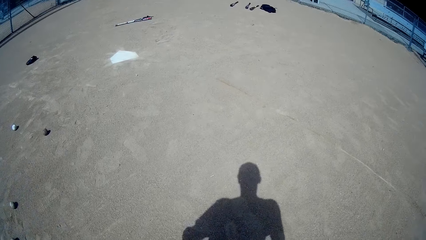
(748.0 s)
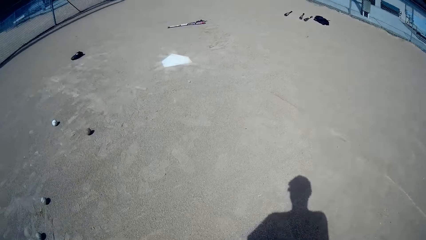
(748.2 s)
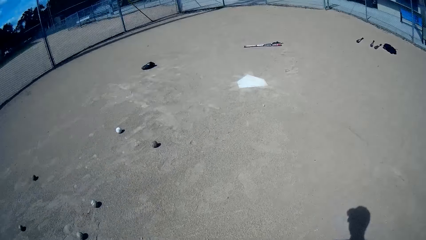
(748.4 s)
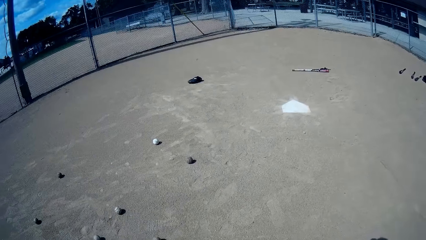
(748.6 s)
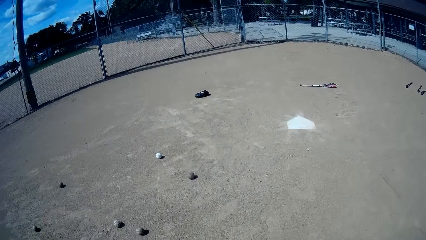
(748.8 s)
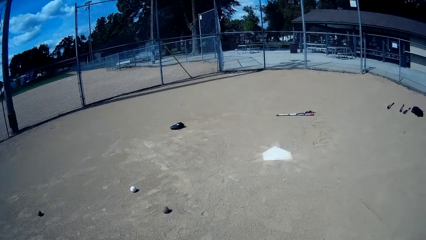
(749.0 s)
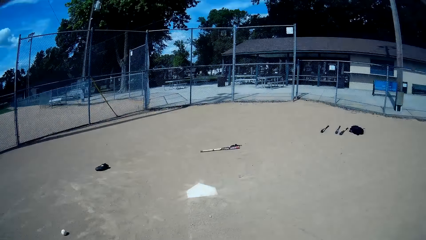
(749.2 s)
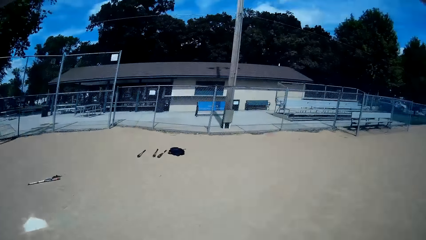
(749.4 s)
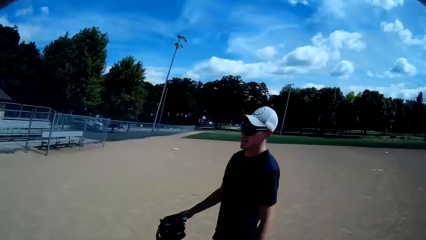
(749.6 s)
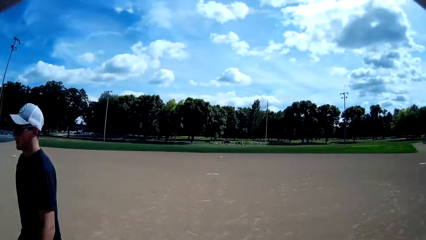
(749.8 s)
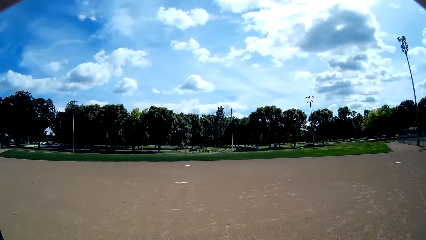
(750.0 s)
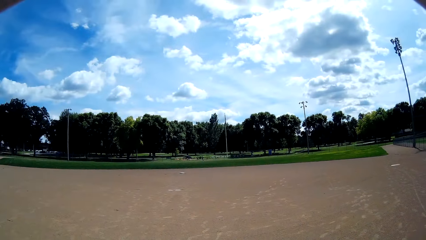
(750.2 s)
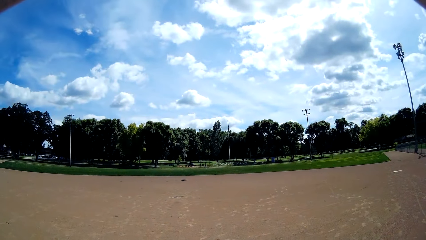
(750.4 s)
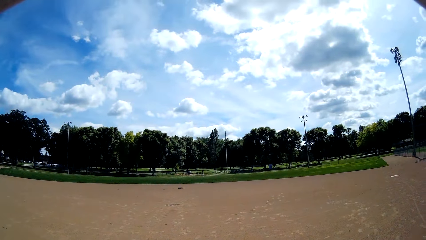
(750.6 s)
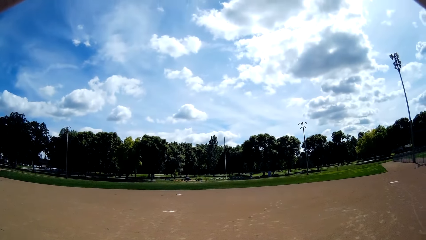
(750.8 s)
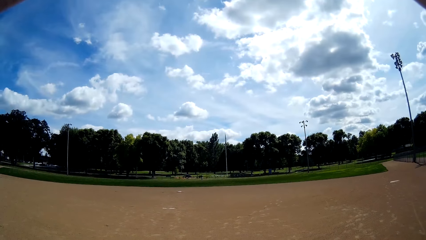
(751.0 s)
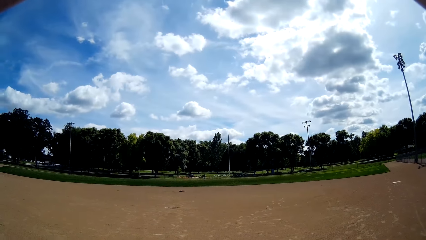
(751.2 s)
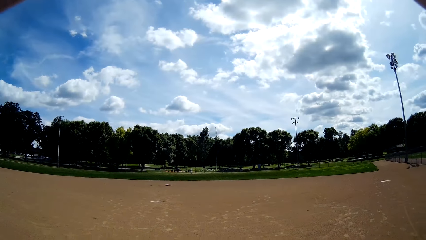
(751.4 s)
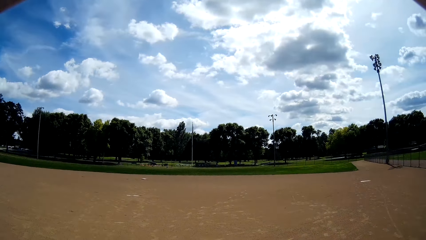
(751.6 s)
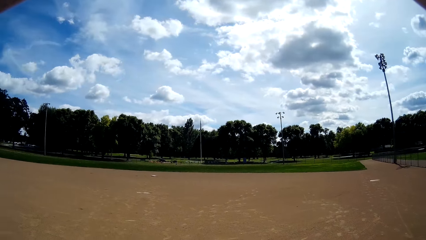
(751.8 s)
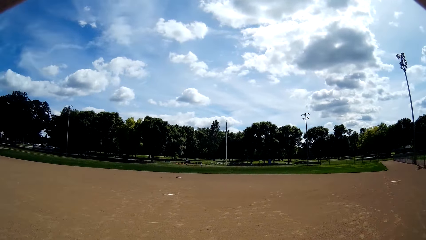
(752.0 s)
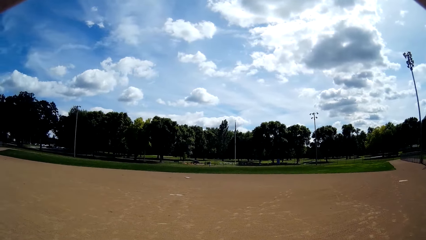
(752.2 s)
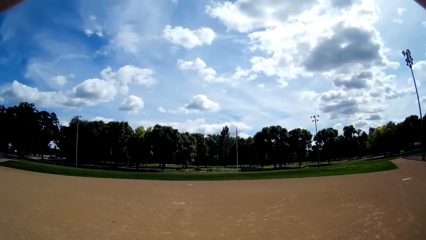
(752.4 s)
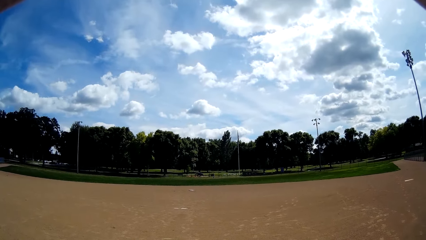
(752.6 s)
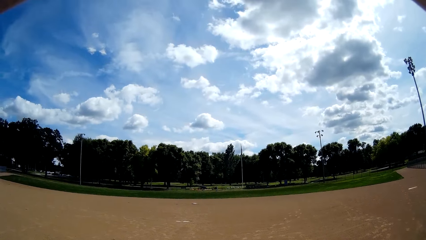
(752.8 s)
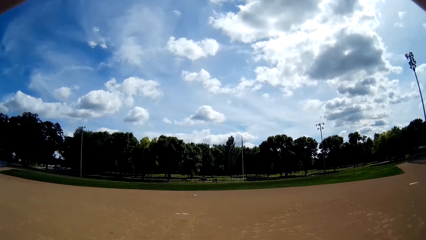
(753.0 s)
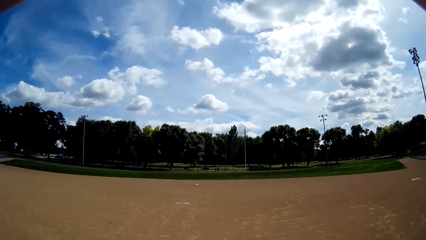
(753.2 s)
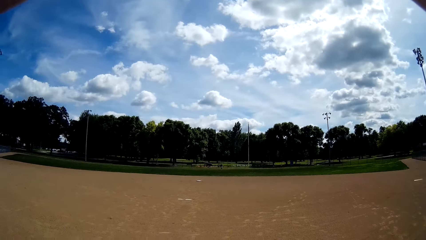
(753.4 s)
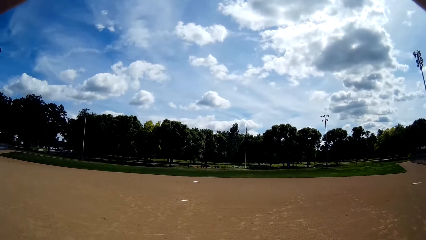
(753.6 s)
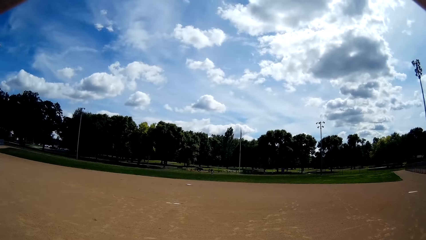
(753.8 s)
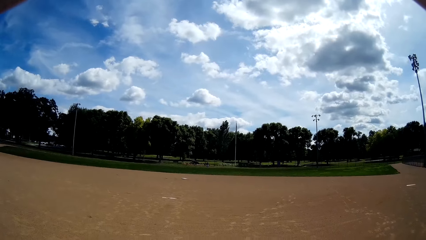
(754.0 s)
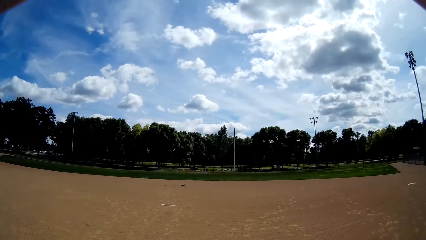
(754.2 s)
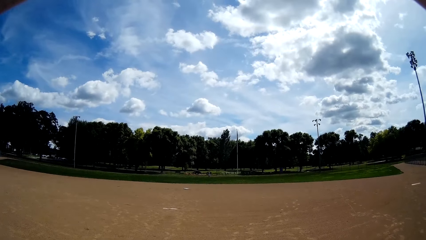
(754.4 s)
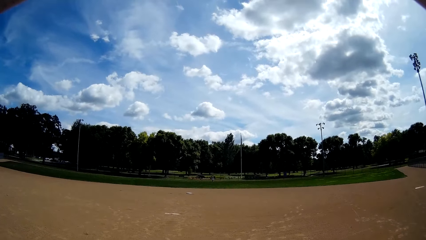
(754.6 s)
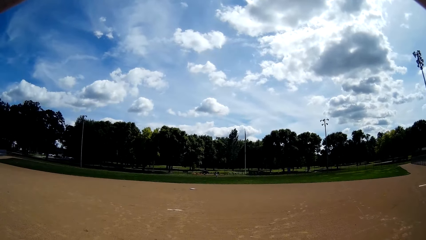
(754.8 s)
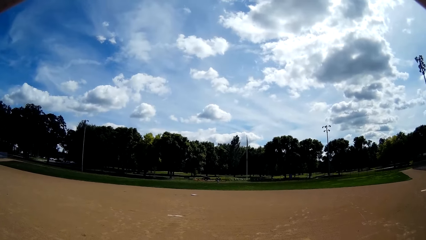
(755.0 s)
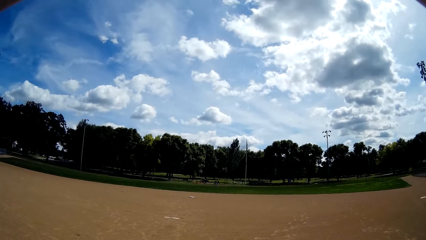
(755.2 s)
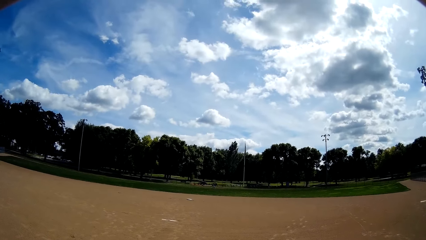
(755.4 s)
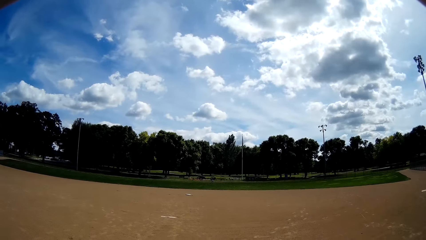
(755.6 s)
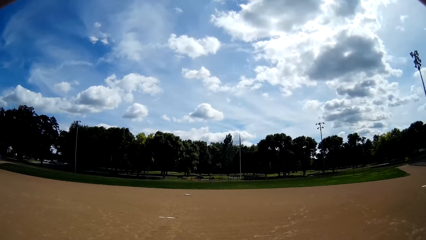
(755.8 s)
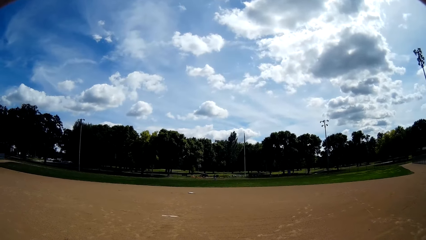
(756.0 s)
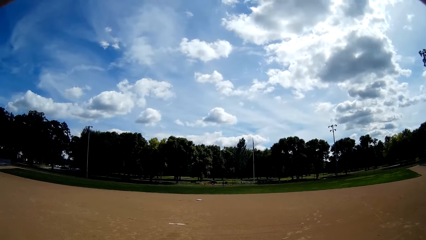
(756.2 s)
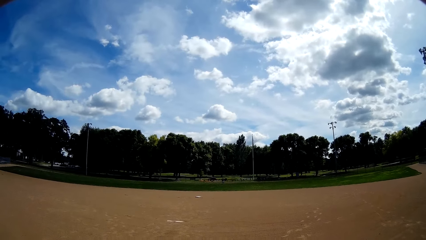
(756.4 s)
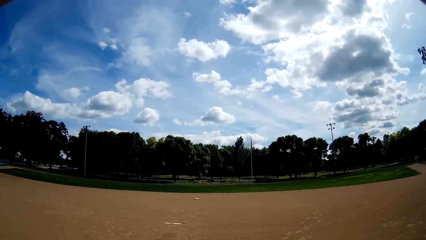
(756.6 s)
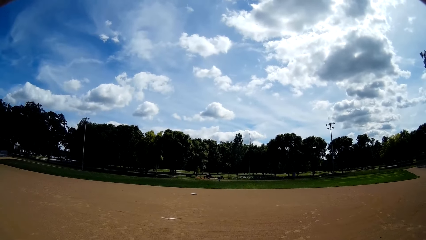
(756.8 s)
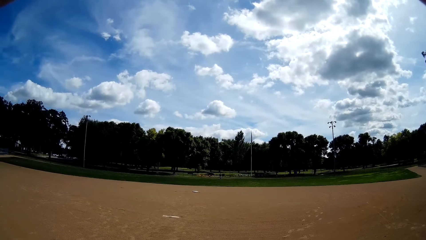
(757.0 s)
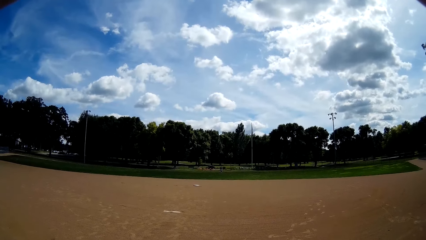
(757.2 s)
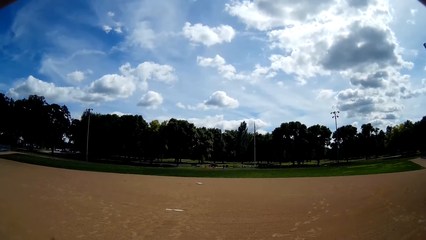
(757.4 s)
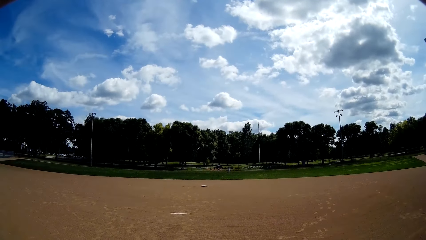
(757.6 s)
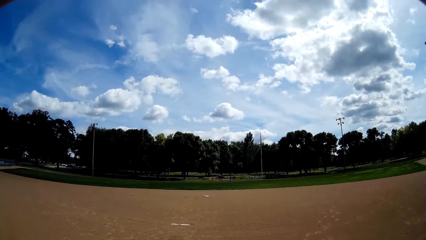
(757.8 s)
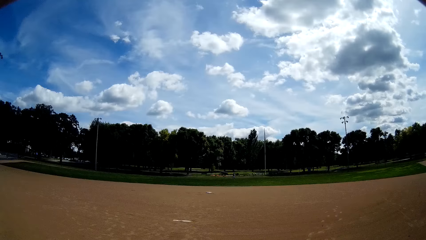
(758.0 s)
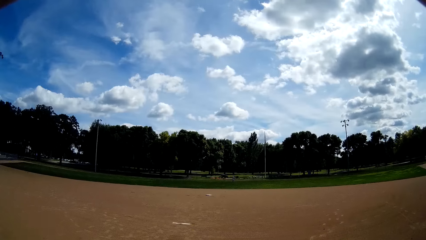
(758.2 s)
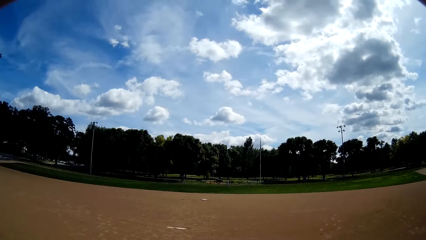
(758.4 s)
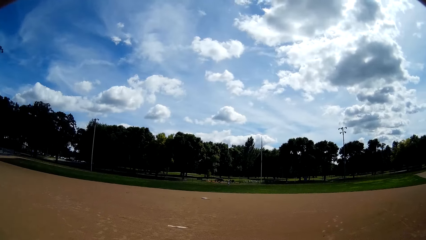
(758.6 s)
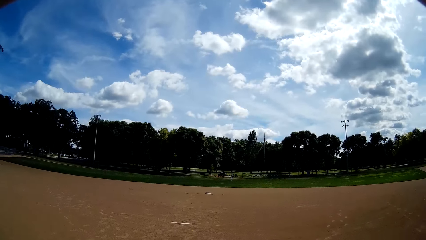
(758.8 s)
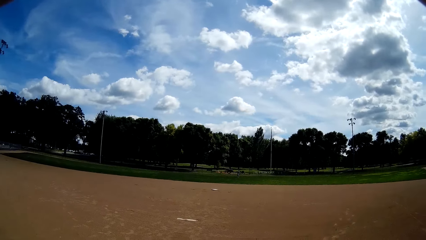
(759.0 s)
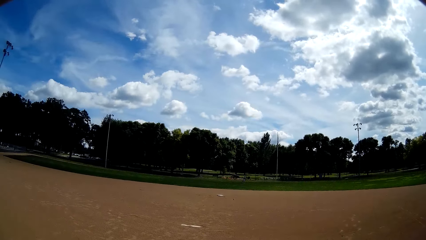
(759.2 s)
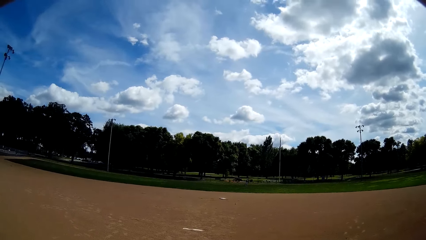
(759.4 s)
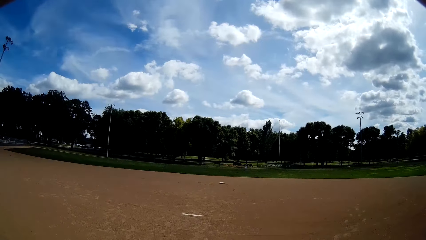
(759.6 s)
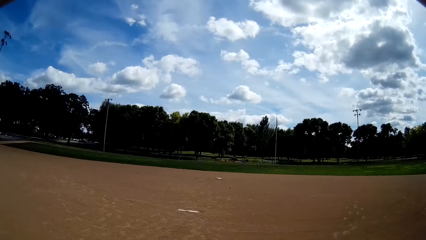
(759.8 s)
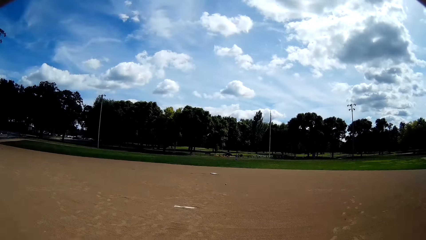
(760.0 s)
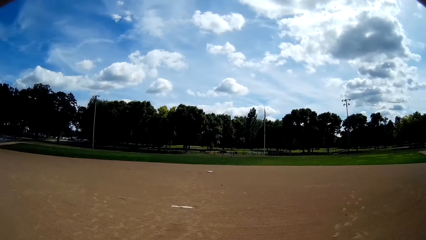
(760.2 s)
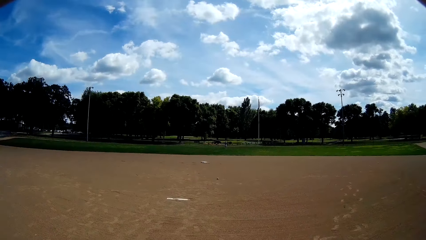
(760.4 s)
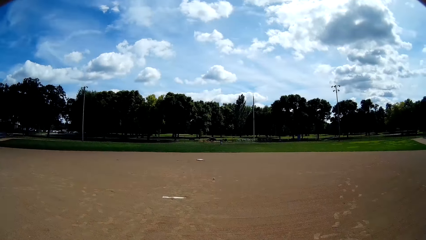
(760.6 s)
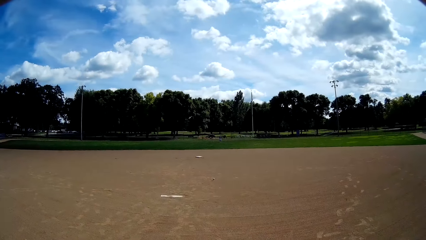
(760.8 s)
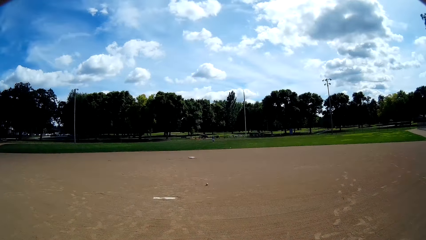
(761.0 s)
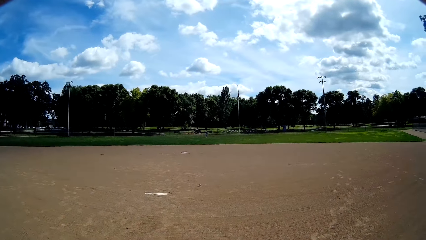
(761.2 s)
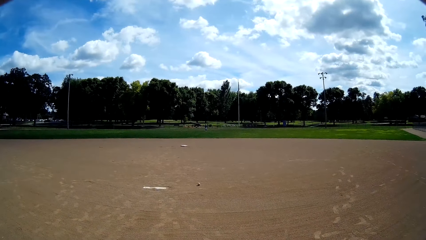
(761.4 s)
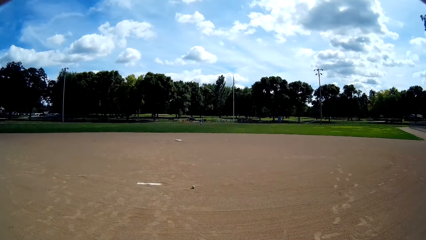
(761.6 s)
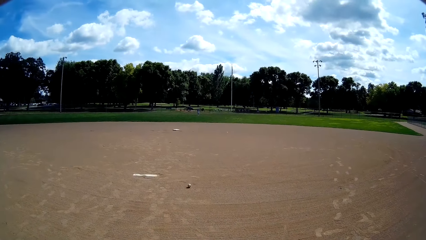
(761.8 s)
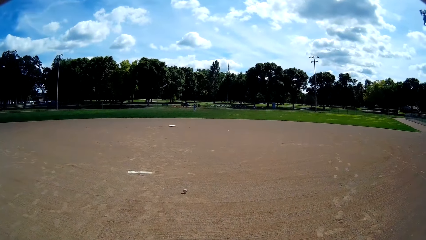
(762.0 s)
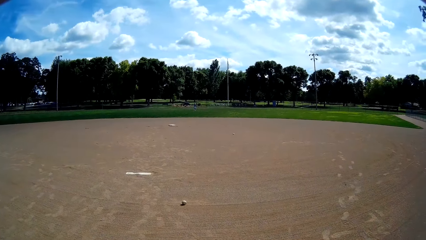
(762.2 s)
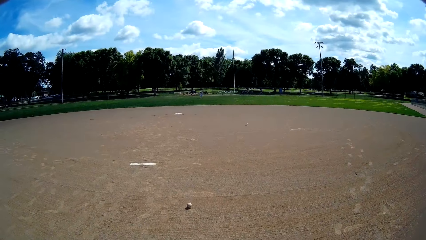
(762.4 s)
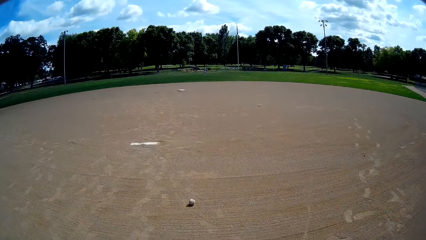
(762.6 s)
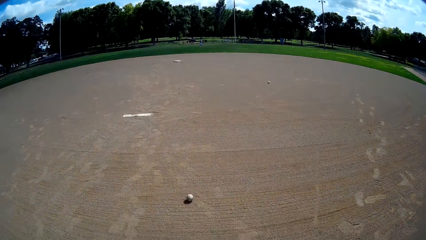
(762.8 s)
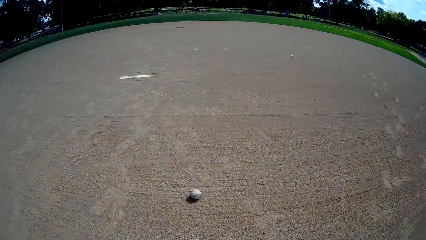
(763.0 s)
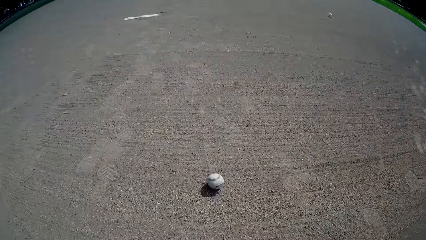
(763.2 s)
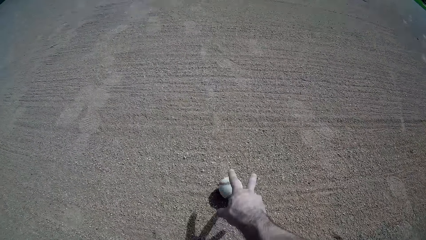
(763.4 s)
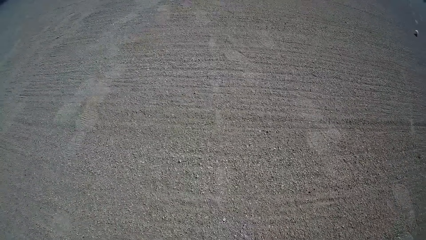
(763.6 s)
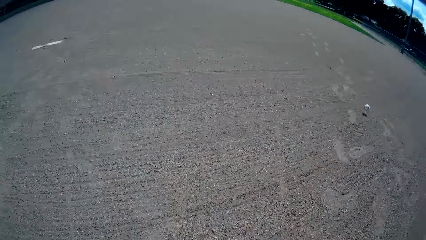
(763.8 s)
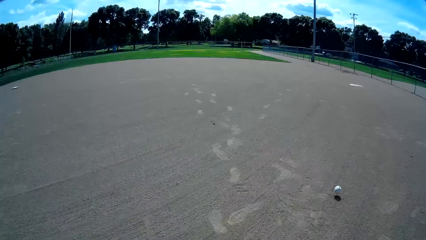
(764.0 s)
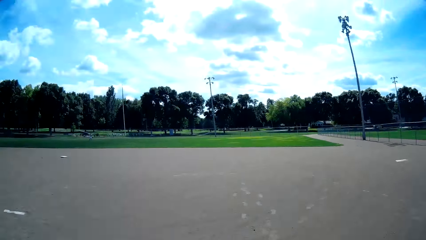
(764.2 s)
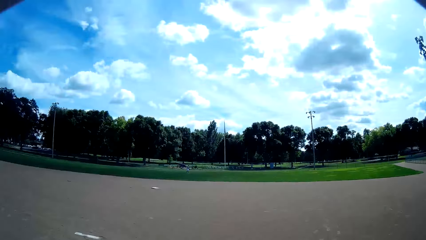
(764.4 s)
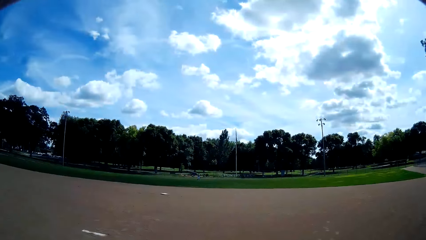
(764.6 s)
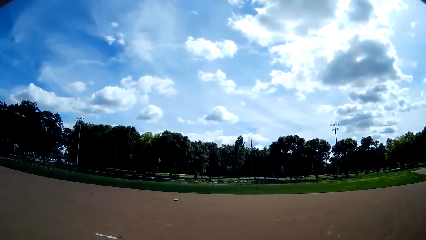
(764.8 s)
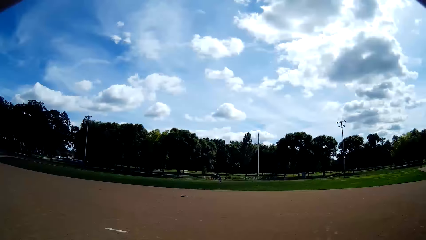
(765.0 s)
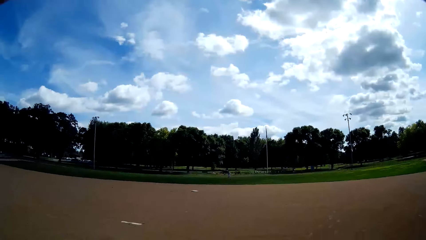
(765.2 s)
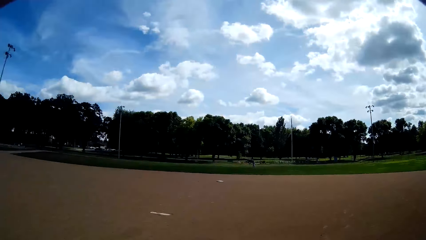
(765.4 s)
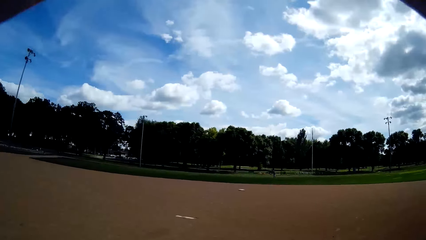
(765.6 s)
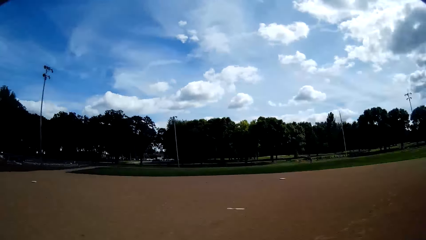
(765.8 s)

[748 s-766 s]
The camera wearer looks around. They speak to a person. A man speaks to the camera wearer. The camera wearer speaks to the man. They look at a baseball on the field. They pick up the baseball on the field. They look around and speak to the person.
